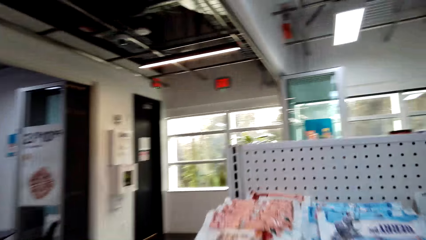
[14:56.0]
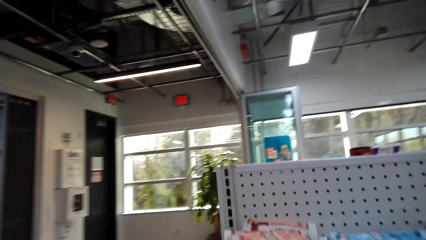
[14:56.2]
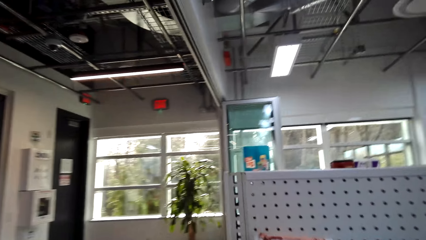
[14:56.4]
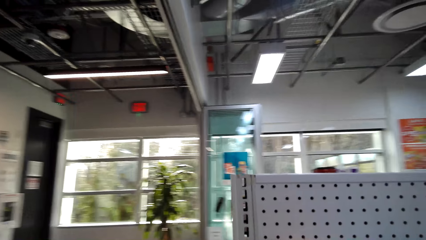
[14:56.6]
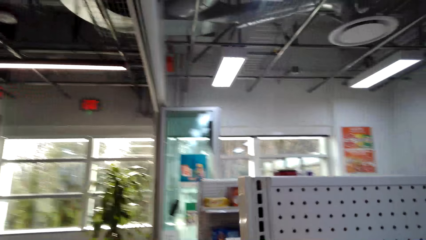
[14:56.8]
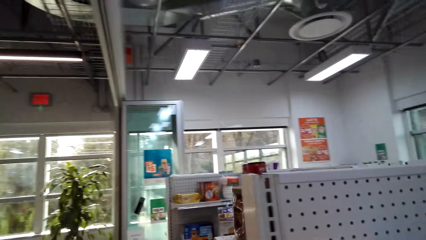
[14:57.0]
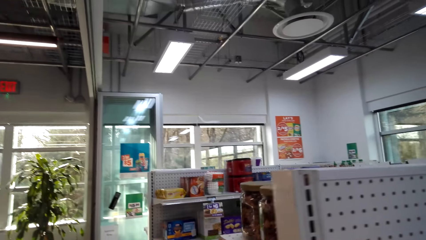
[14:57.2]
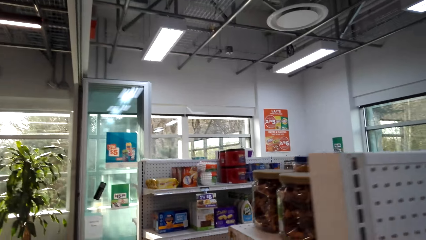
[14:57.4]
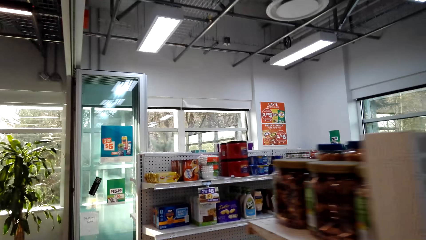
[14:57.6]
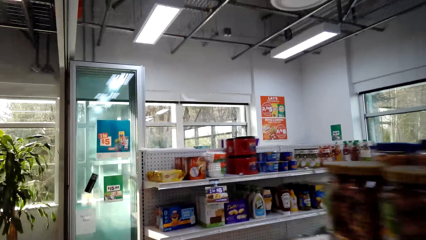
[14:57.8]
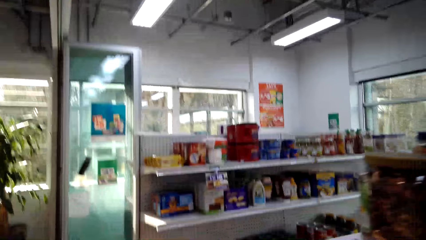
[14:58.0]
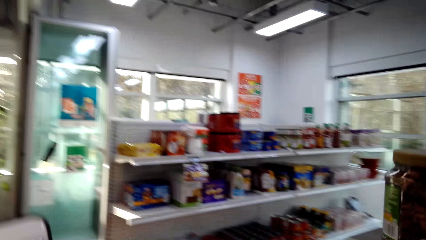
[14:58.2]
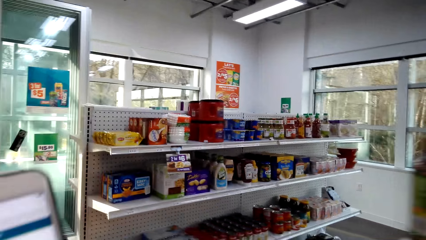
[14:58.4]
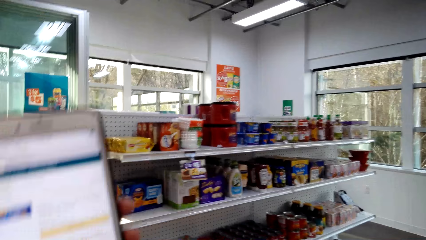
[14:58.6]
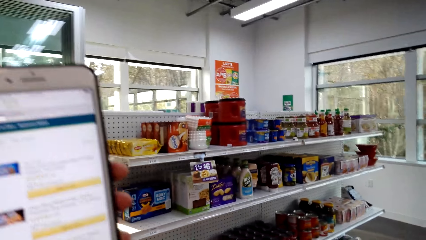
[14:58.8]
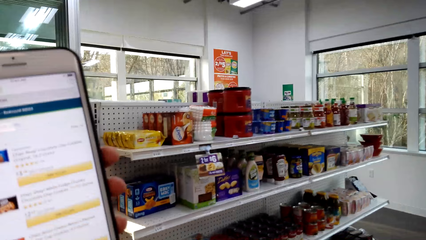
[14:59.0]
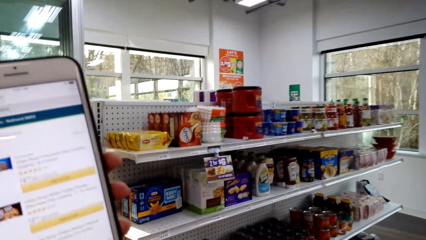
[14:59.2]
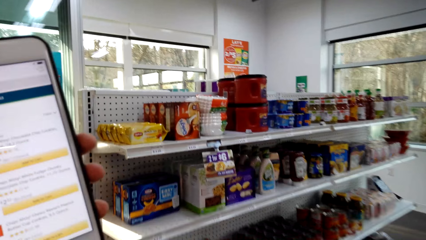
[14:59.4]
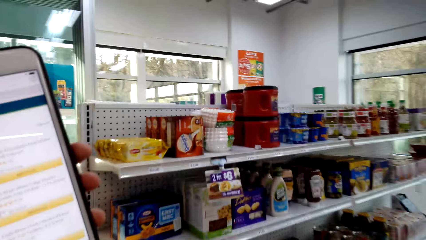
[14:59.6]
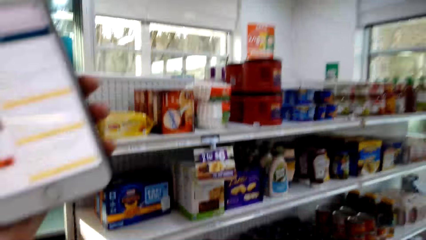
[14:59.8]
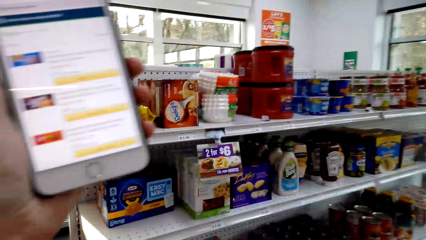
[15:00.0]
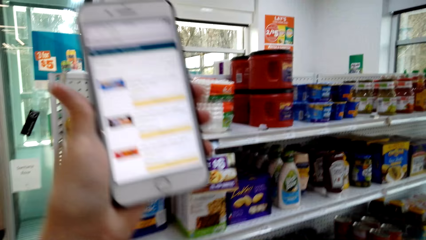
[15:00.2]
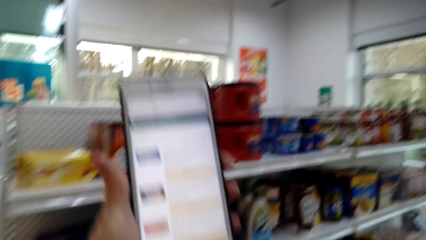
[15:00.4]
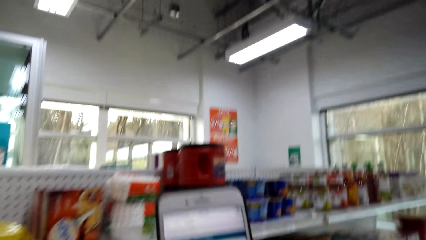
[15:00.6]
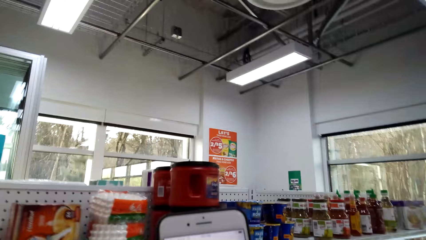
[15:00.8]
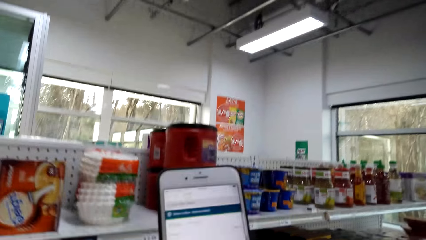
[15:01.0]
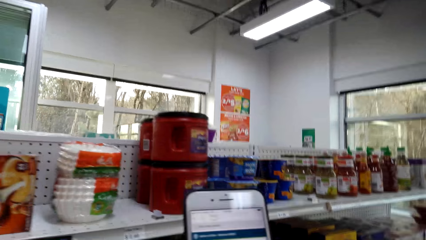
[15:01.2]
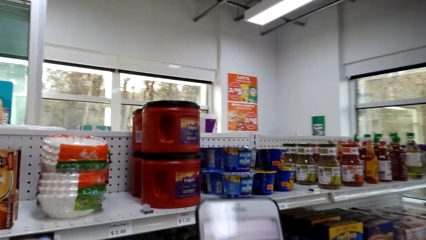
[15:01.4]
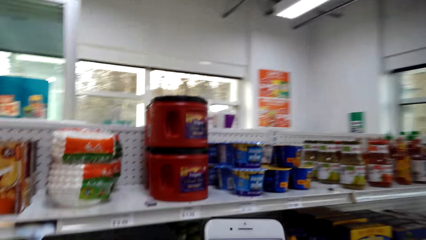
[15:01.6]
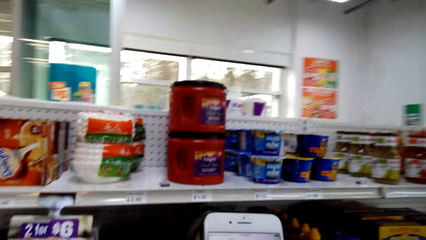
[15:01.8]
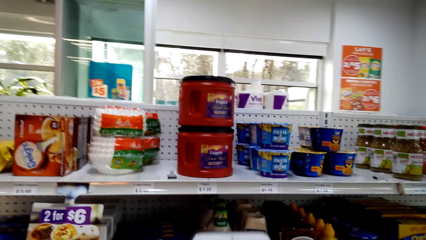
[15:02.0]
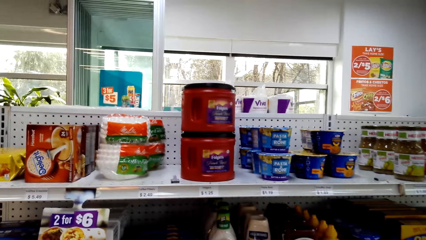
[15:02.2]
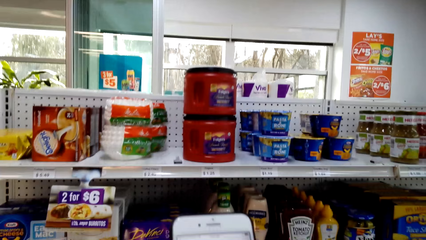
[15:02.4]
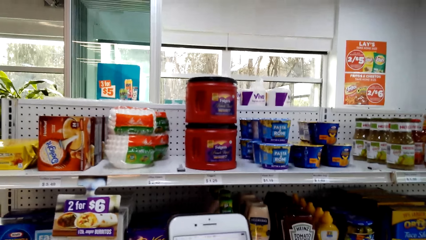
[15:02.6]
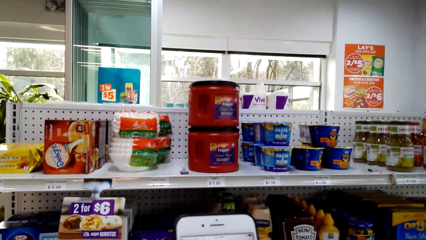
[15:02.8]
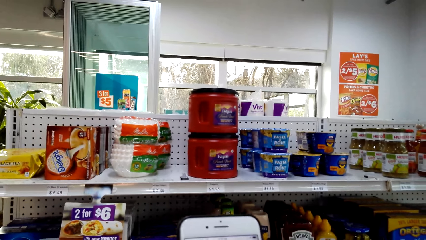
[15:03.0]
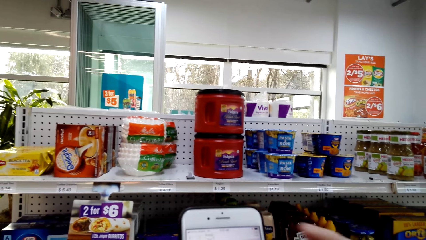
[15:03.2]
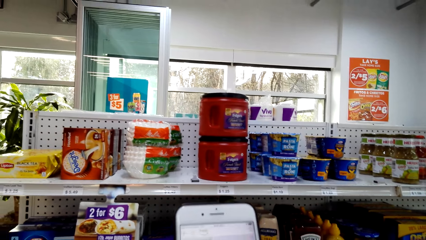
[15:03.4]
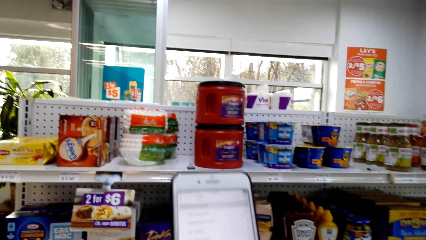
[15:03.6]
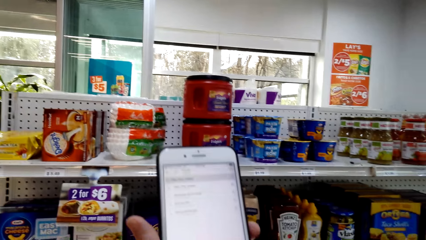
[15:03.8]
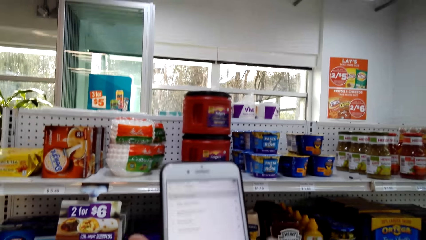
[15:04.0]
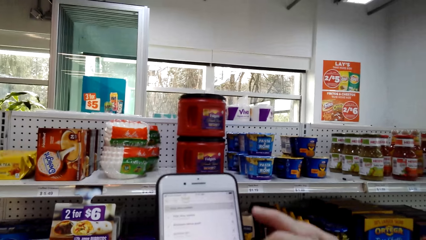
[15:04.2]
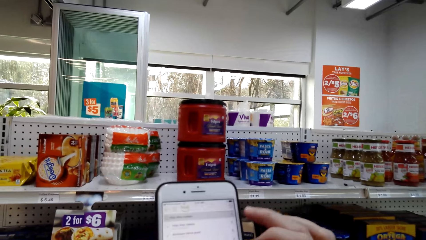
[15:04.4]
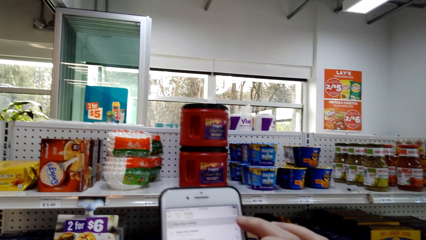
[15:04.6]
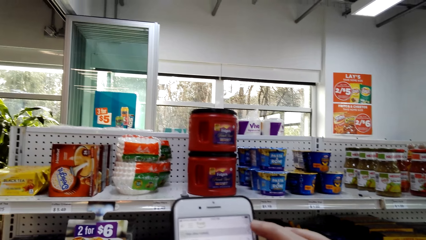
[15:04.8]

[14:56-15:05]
The camera wearer walks across the store. They look at the phone.

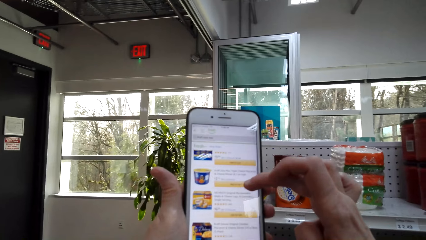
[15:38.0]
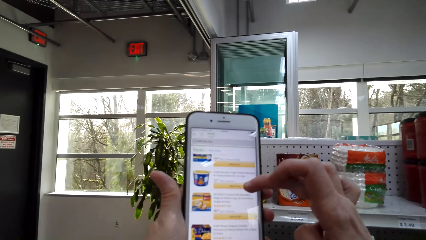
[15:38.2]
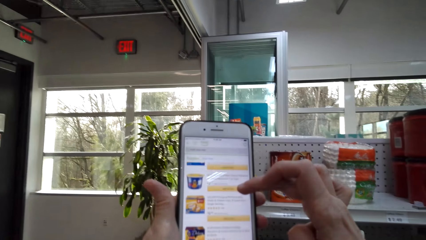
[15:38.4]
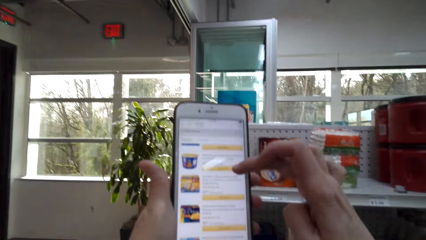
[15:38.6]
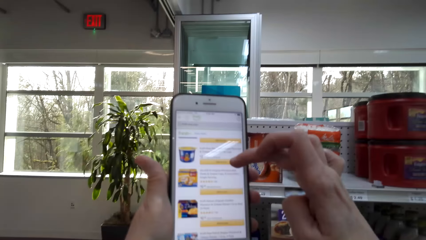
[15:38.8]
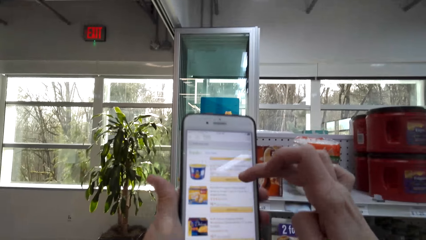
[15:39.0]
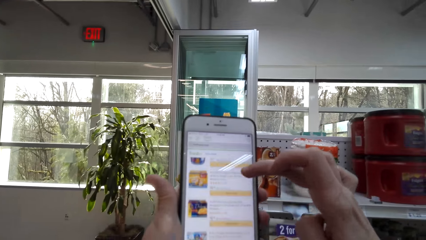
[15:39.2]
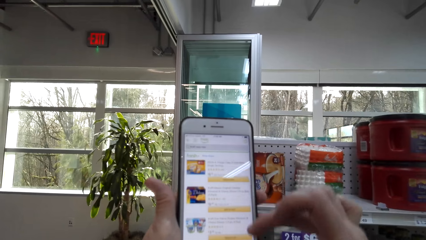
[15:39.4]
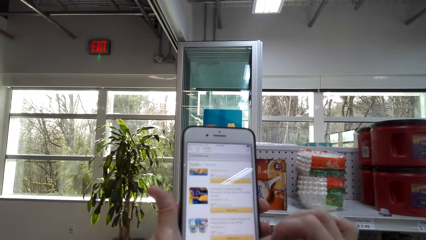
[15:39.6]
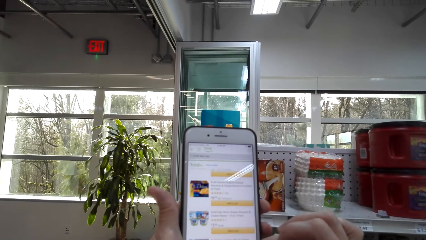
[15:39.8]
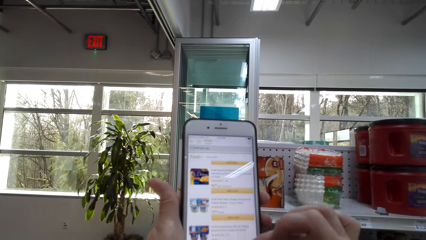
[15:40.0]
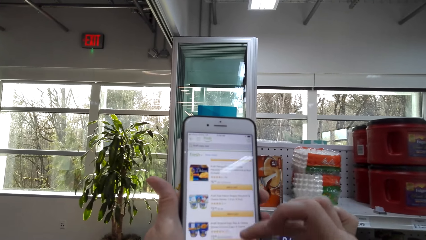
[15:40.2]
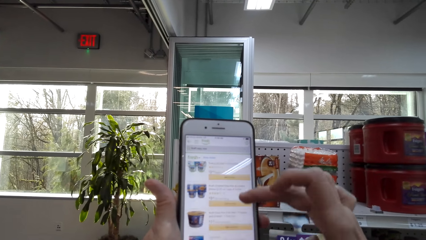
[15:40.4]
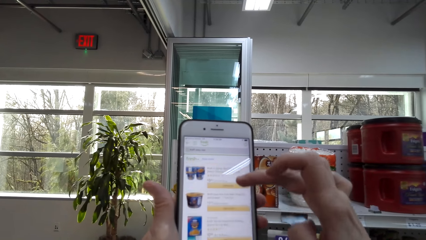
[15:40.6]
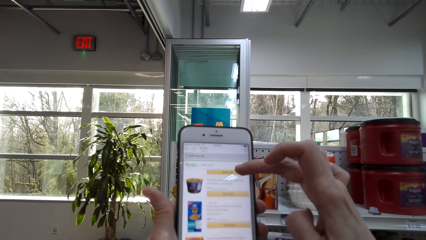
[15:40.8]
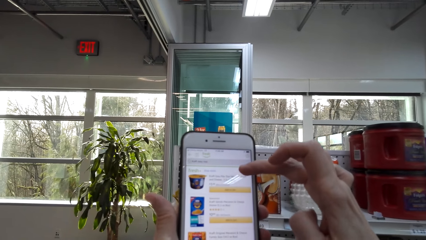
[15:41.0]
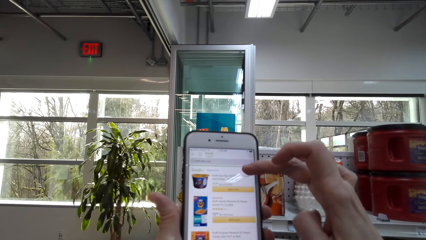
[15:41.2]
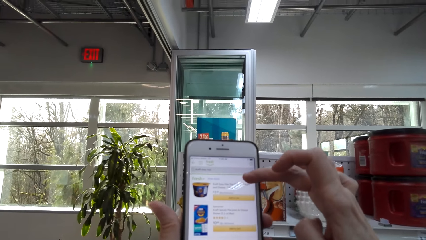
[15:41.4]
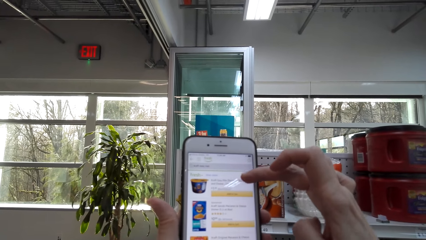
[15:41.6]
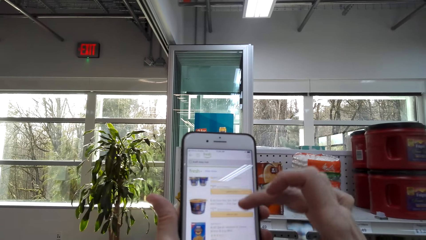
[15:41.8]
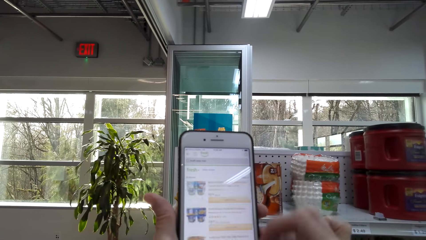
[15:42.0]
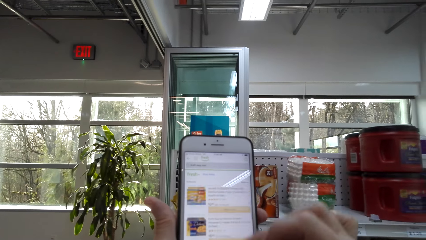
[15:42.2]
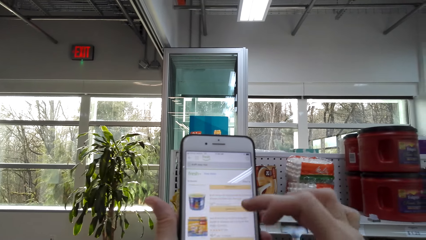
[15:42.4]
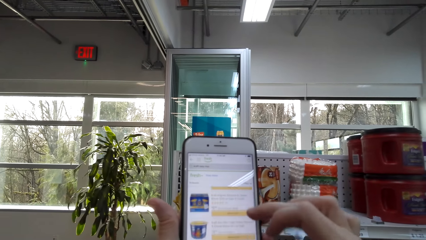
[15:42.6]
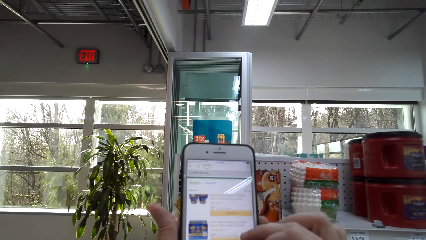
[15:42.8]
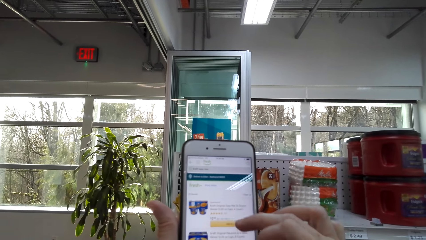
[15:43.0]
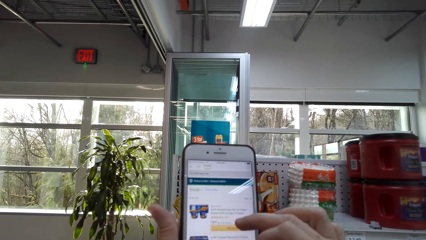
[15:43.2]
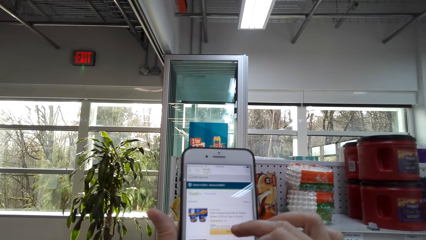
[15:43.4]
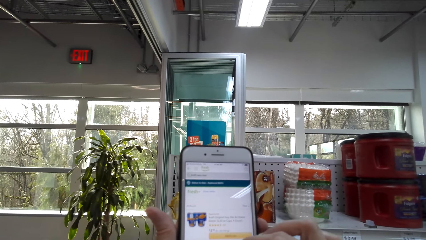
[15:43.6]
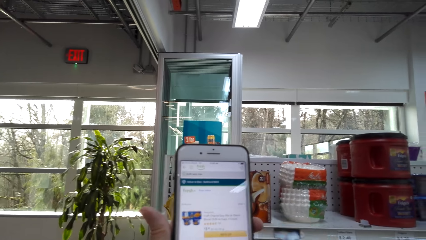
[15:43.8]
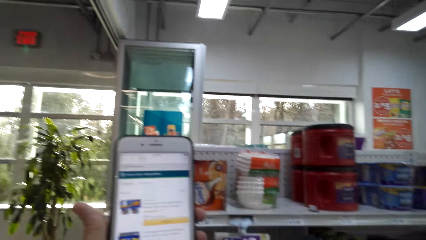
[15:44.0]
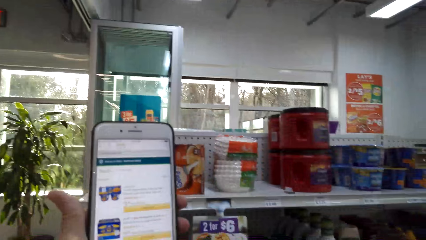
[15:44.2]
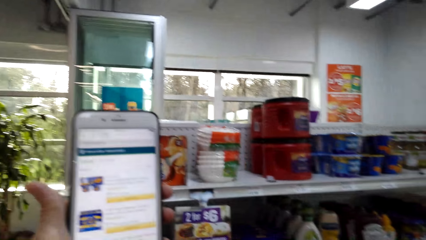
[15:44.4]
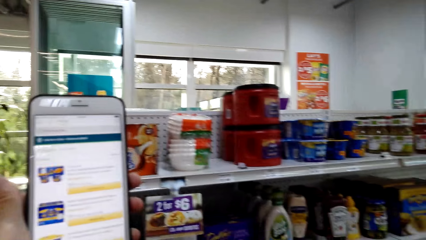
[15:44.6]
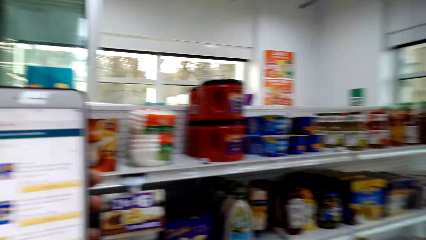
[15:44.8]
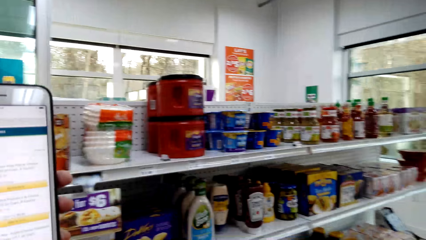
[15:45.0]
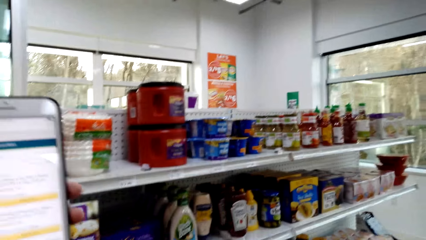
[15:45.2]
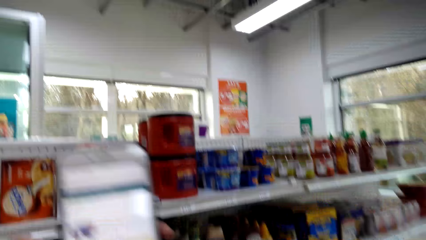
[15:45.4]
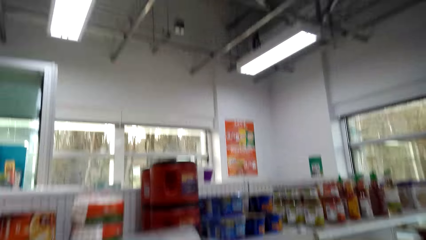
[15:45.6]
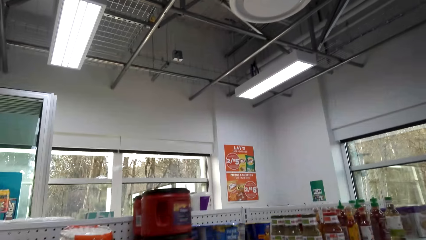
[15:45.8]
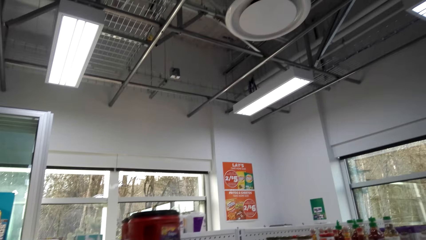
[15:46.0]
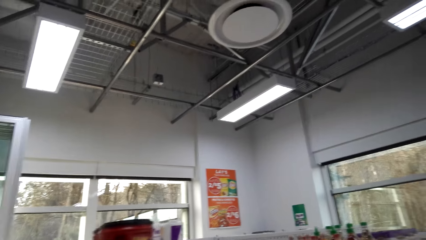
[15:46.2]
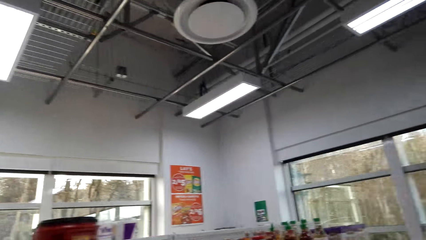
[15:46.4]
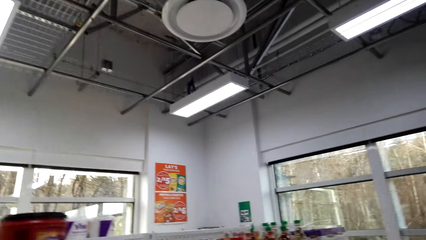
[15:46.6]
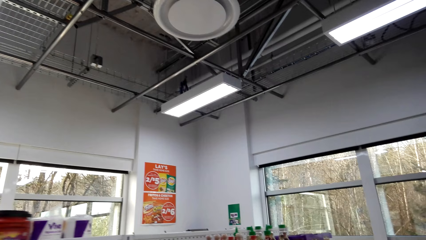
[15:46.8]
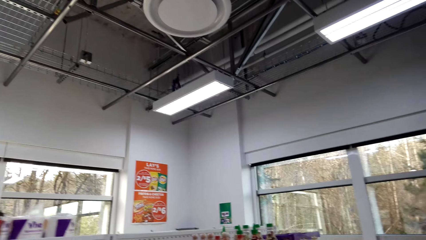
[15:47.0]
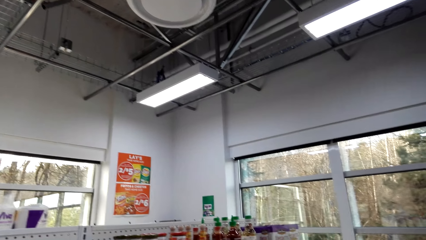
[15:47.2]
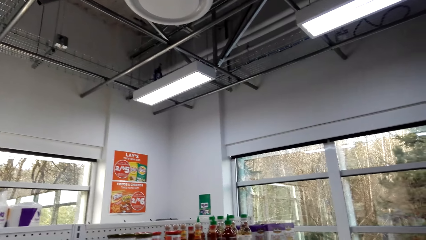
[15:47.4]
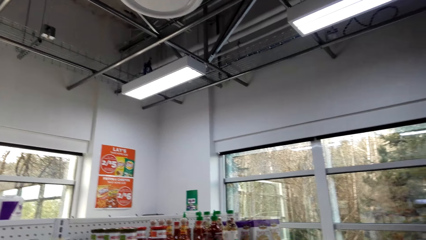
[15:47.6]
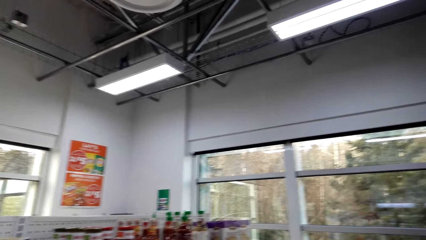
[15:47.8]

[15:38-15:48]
The camera wearer scrolls the phone.
